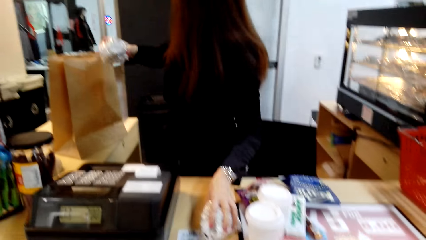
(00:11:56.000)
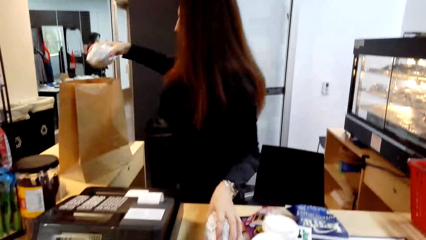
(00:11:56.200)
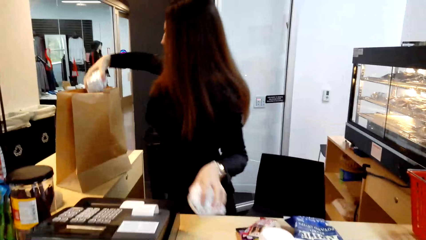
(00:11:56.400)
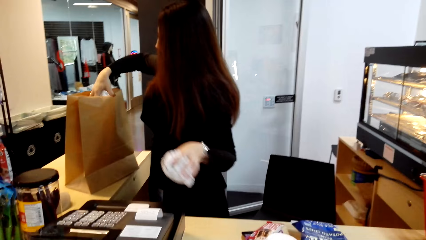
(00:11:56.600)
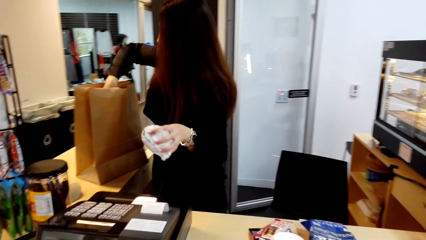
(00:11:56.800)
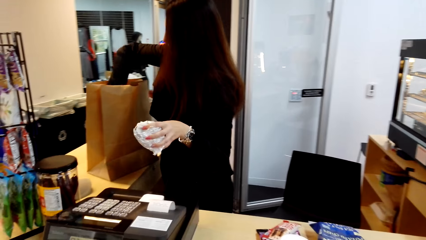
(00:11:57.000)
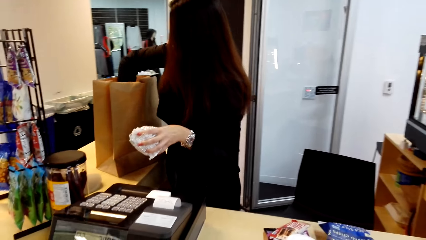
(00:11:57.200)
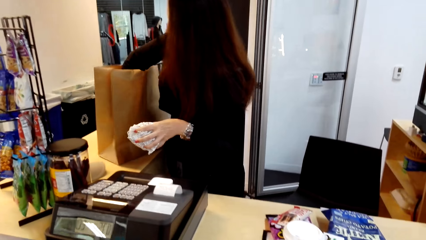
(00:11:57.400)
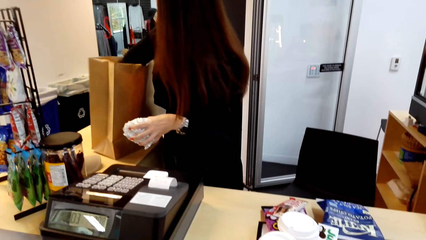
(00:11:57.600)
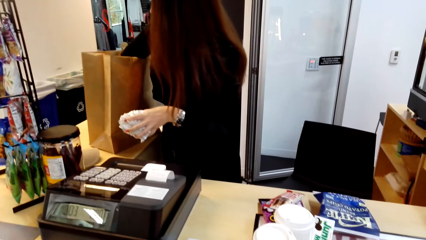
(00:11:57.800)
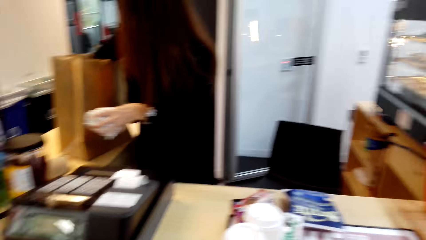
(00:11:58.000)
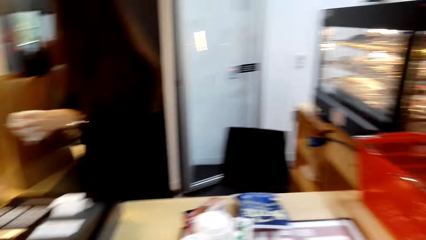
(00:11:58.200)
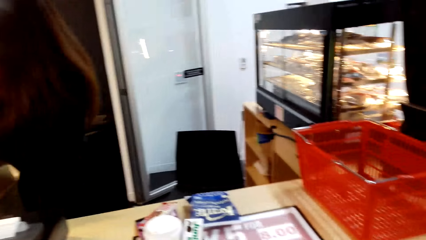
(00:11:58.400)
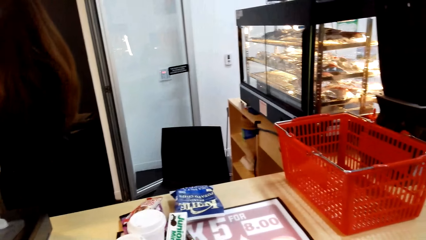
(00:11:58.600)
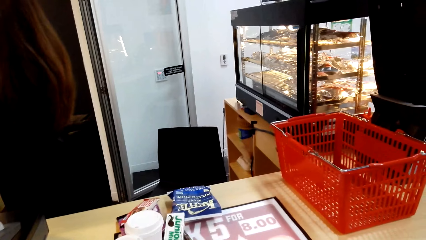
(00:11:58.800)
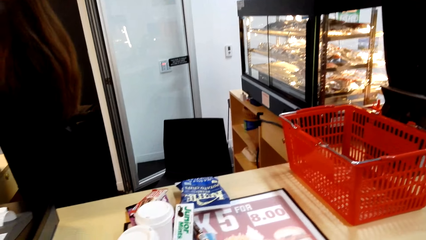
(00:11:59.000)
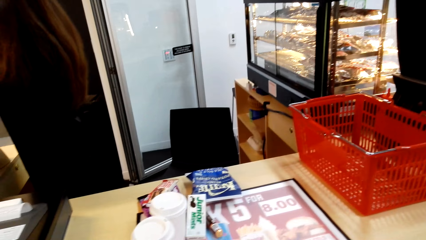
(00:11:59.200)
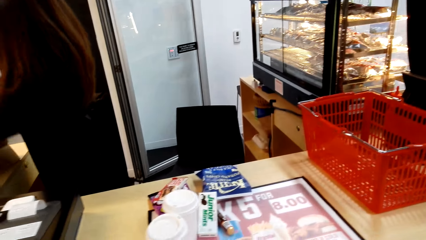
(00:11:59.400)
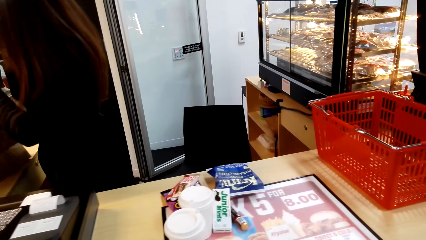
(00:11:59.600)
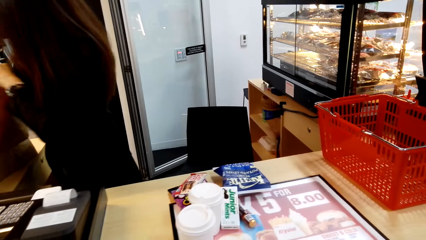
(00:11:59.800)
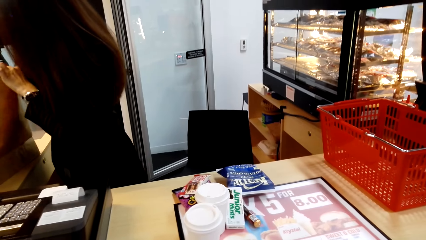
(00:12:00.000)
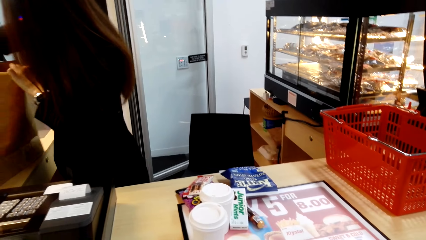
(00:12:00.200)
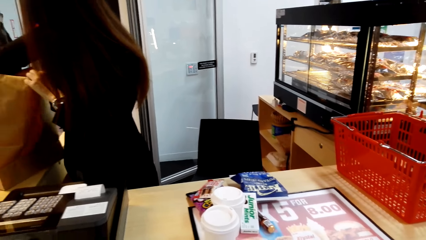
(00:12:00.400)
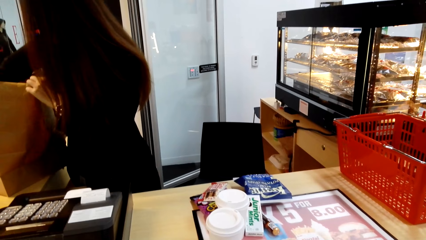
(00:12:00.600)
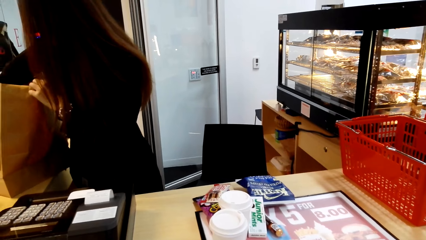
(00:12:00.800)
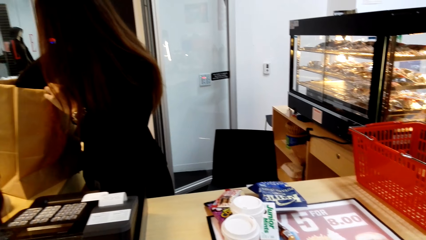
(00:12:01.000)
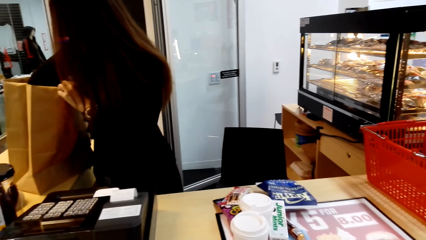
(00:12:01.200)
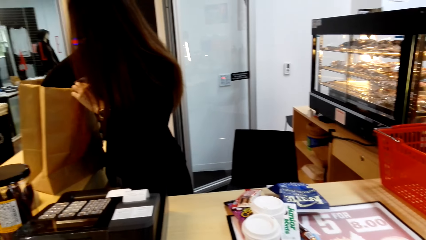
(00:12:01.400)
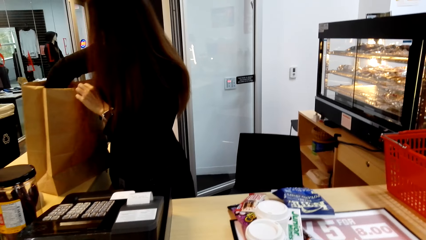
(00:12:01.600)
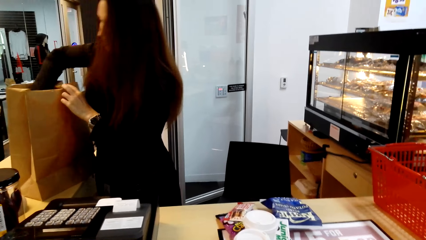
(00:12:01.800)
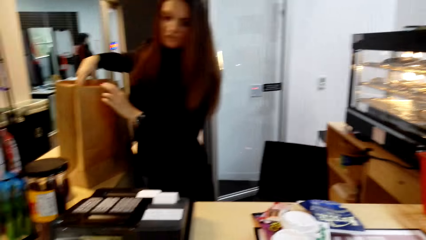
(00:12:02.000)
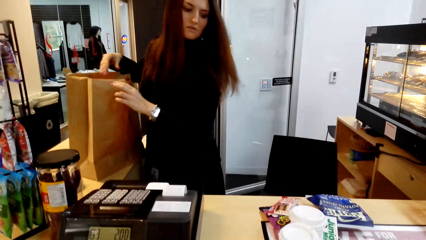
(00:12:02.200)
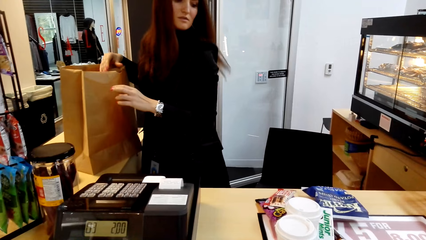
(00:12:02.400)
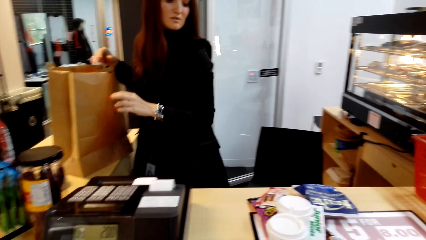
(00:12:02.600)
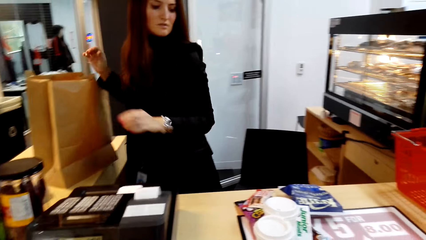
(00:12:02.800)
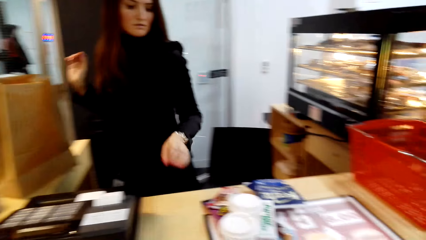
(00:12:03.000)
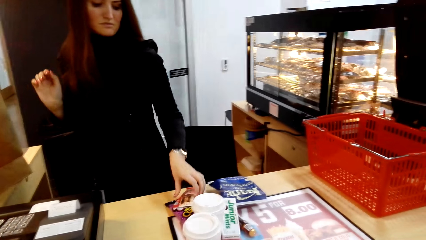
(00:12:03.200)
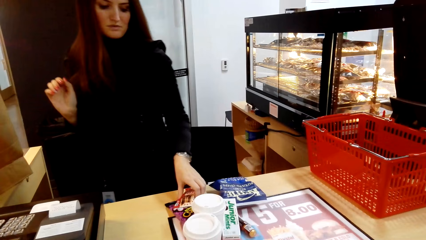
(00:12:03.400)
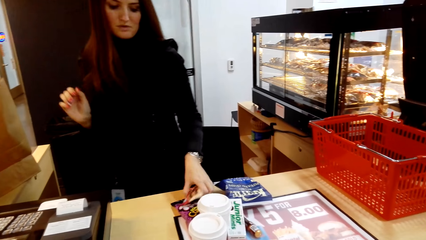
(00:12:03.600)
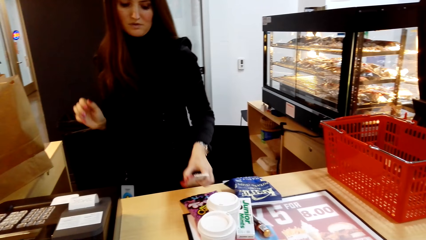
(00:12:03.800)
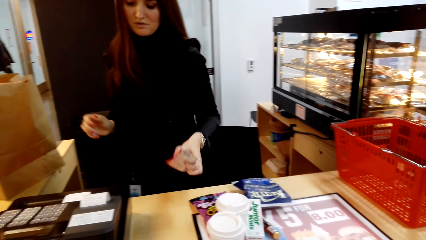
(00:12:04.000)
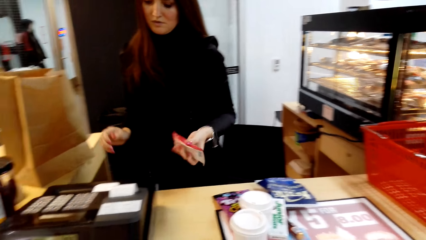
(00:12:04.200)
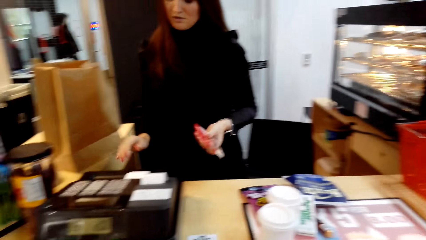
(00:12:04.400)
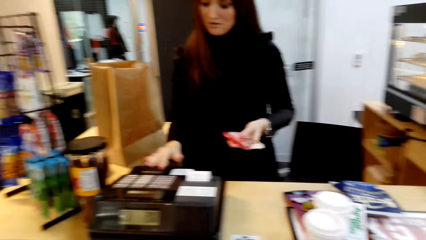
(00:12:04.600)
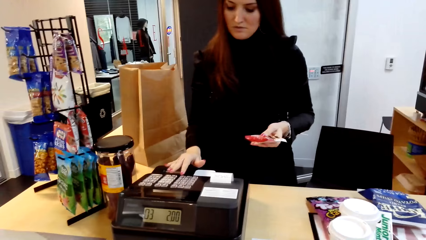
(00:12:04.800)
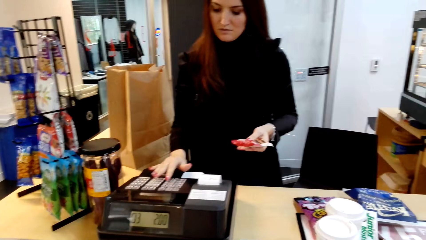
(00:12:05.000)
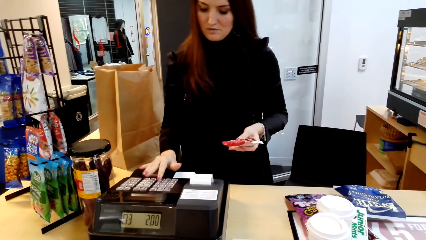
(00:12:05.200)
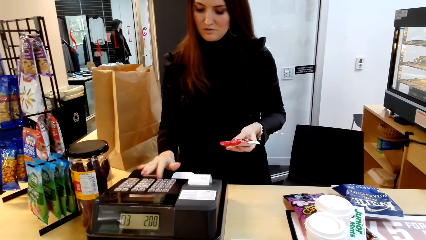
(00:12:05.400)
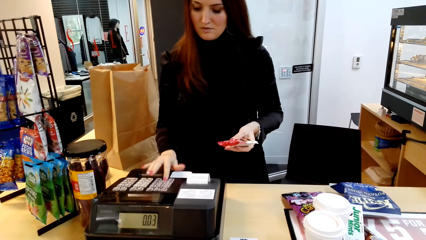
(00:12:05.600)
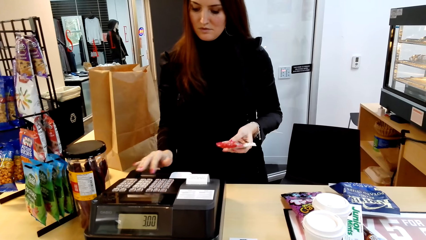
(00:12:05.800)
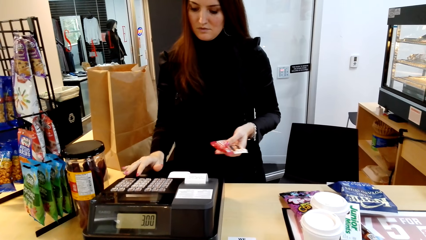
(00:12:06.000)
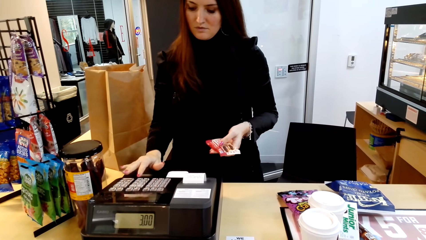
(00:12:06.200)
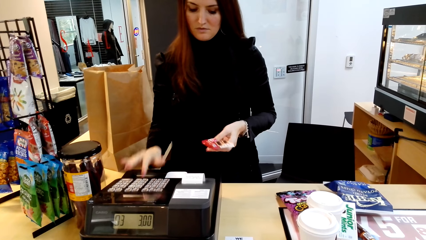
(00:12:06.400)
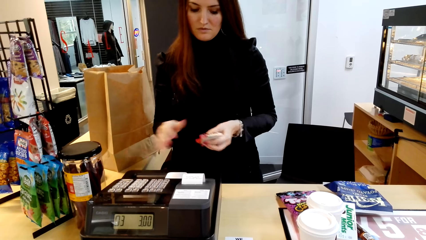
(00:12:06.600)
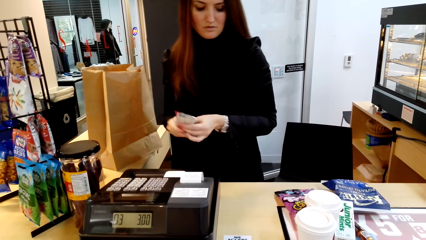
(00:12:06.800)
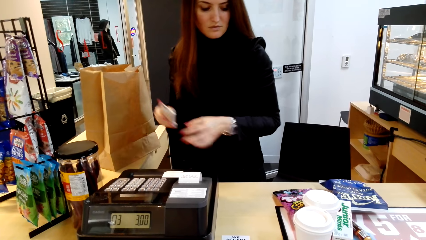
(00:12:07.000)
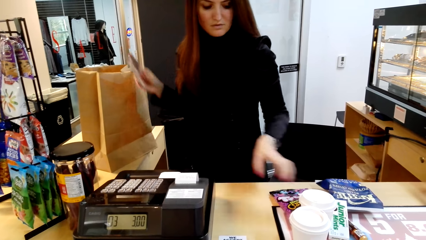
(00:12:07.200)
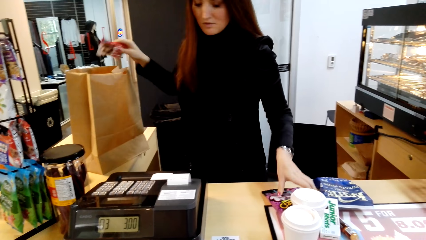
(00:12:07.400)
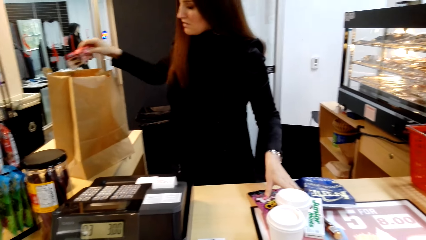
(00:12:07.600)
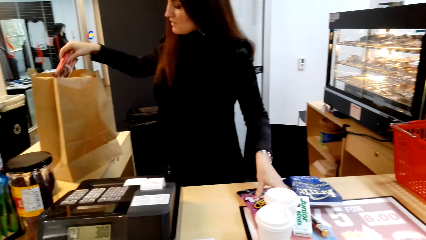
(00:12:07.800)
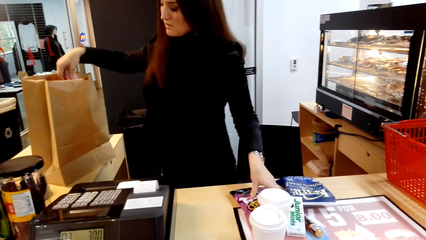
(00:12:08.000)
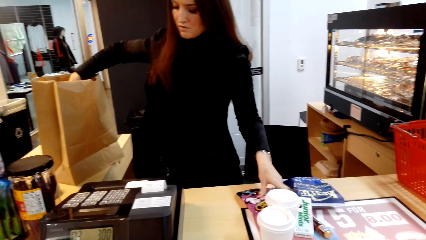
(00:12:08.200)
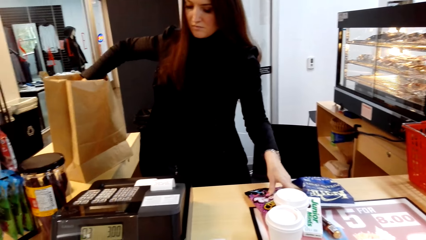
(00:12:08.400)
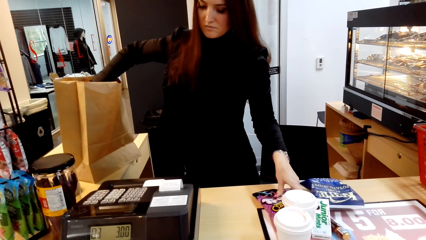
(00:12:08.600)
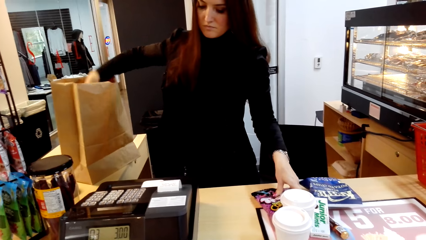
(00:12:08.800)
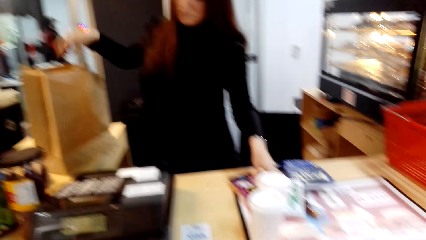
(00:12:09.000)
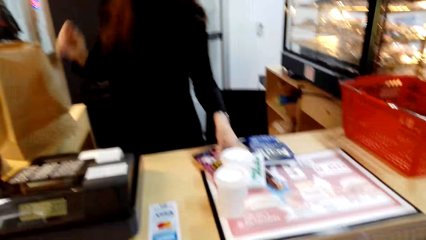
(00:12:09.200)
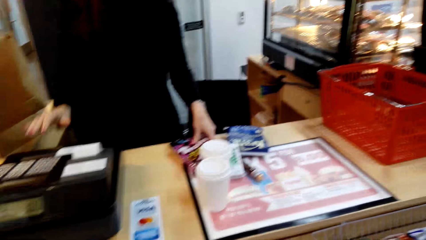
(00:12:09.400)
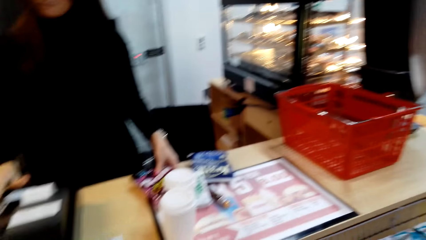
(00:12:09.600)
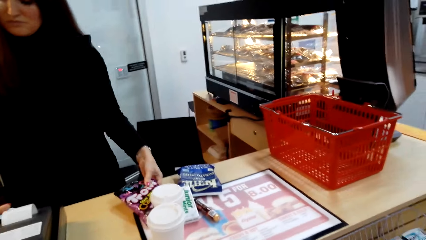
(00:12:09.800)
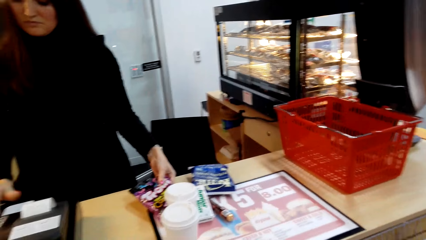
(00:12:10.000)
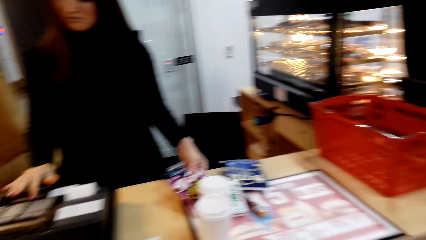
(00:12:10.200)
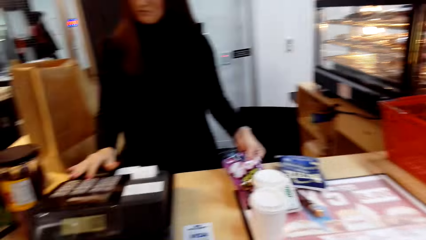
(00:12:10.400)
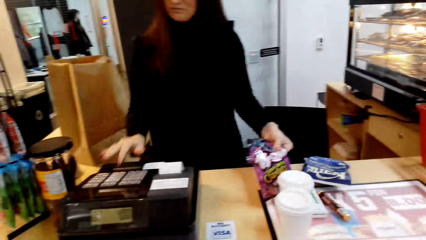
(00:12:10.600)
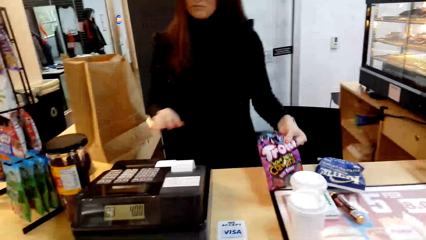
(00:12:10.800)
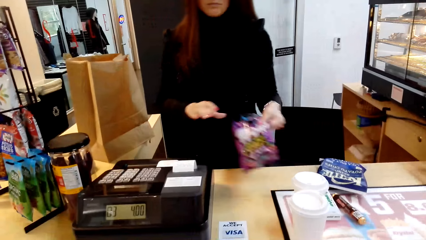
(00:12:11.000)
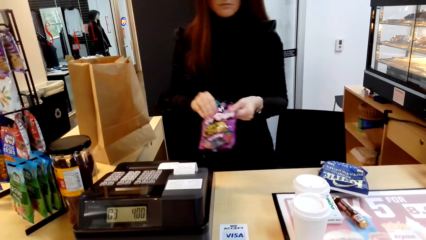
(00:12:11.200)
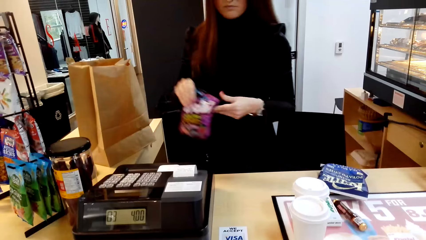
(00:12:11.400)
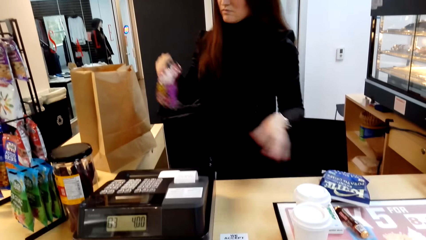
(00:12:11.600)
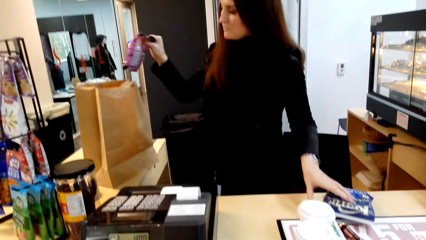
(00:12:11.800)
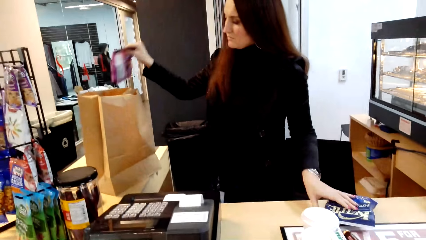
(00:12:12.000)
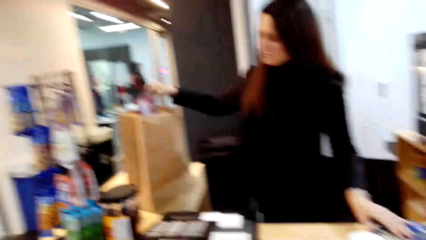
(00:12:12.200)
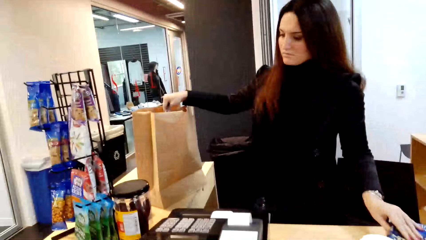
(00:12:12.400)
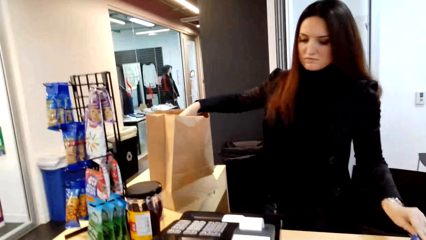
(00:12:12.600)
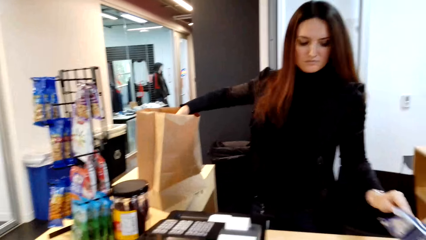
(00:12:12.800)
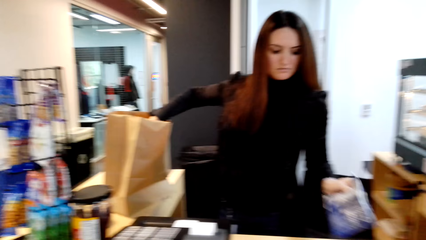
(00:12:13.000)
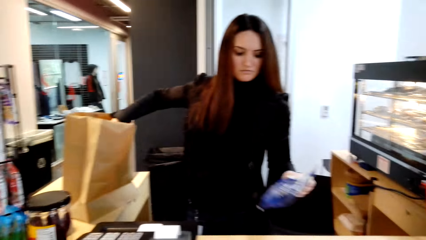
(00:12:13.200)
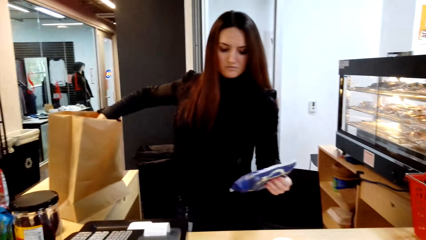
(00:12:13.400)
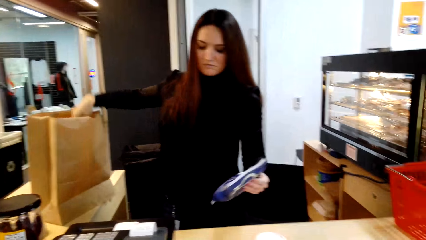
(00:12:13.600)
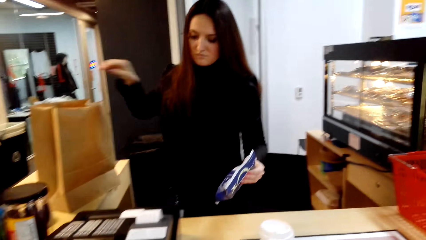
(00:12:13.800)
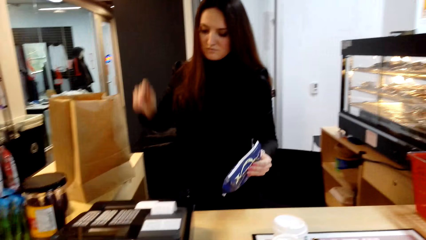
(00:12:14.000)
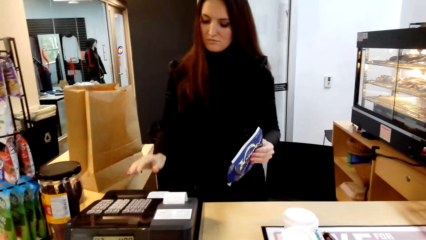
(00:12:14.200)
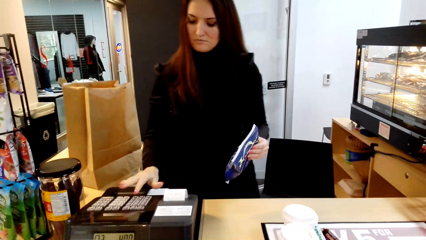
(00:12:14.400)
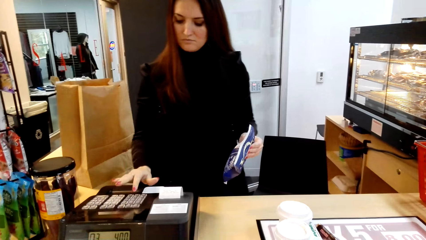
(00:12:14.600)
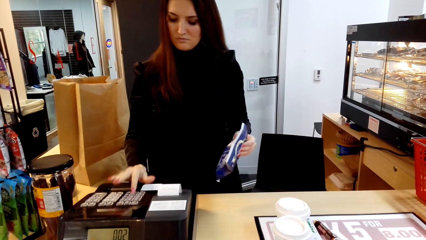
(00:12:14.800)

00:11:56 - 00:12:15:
The lady takes items from the table and puts the items in the carrier bag. She takes an item from the table and dials the cash register. She puts the item in the carrier bag. She dials the cash register. She takes an item from the desk and puts the item in the carrier bag. She takes an item from the desk.
